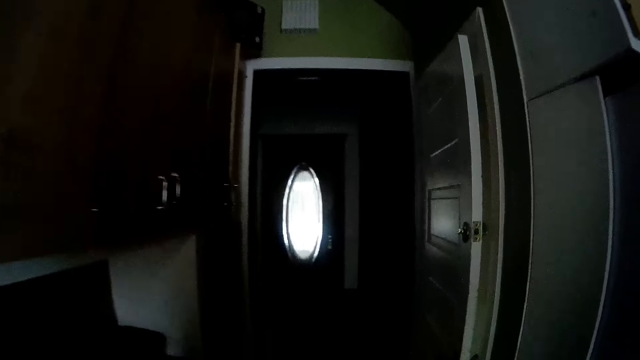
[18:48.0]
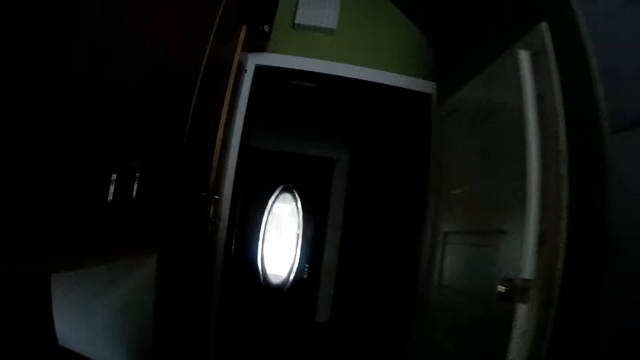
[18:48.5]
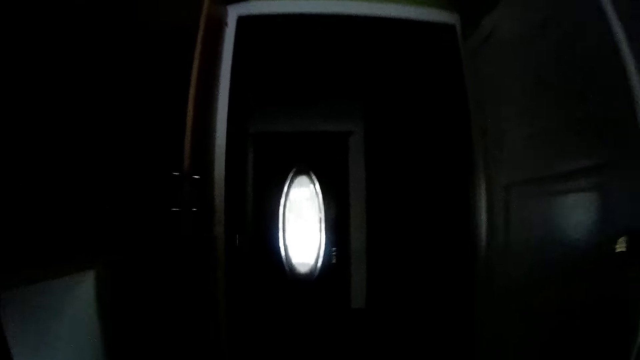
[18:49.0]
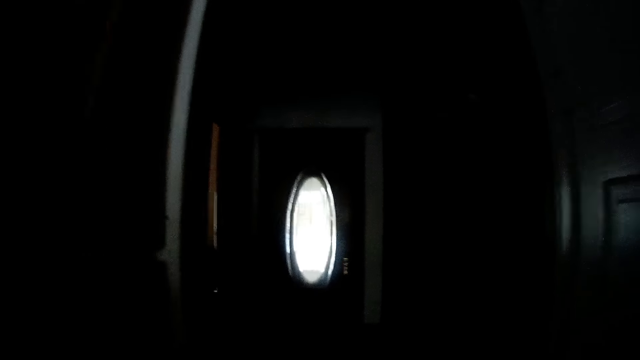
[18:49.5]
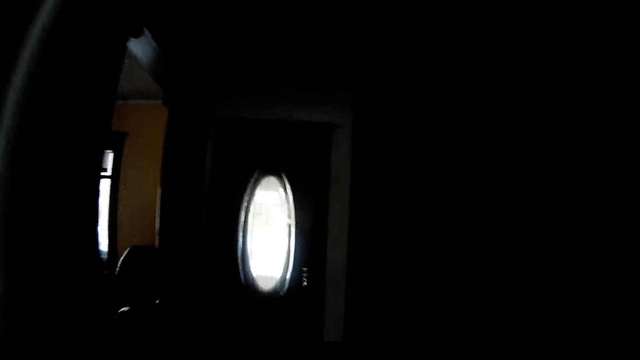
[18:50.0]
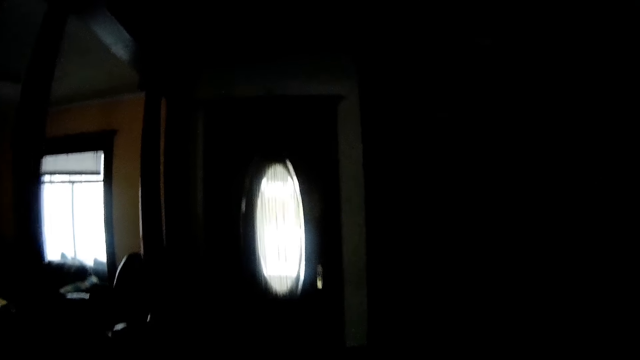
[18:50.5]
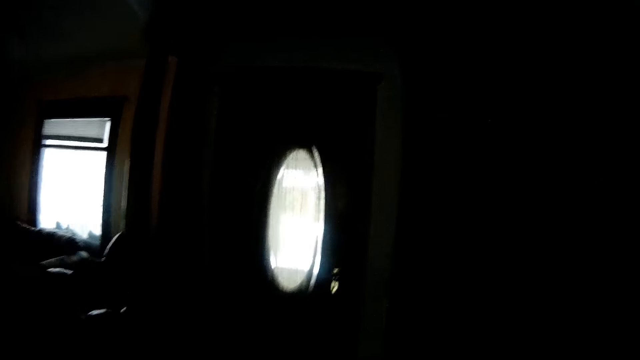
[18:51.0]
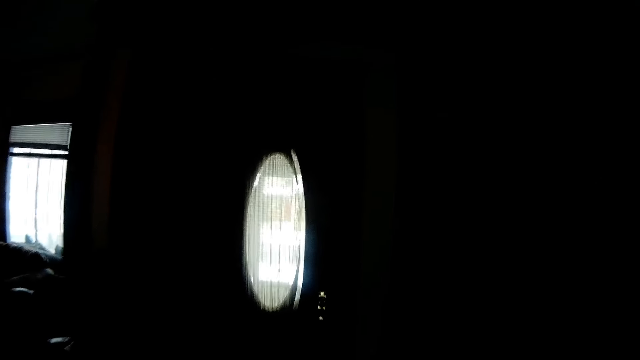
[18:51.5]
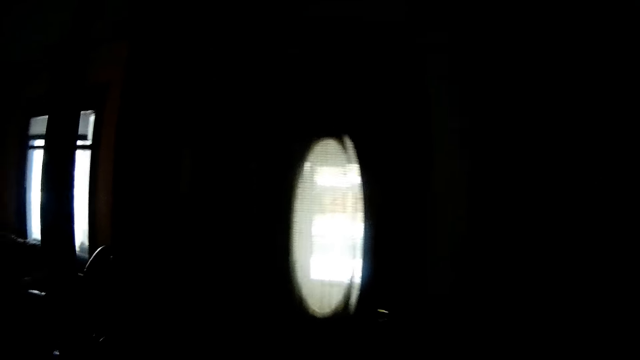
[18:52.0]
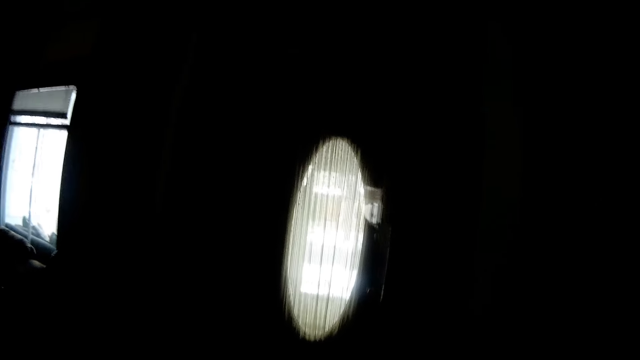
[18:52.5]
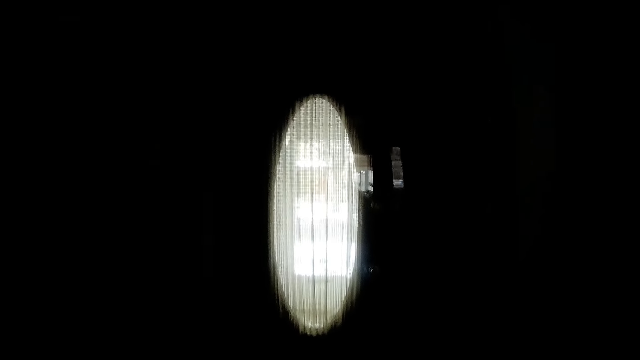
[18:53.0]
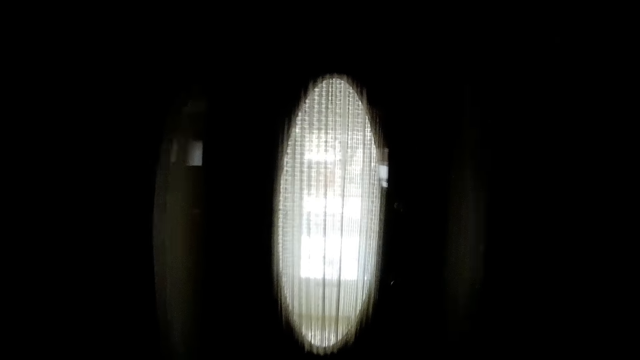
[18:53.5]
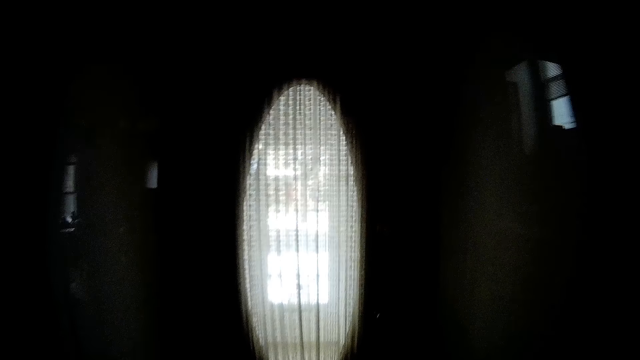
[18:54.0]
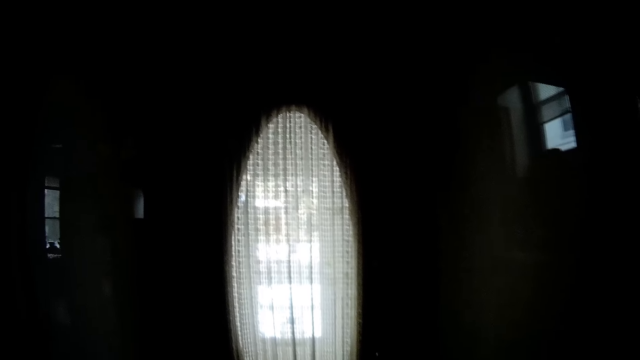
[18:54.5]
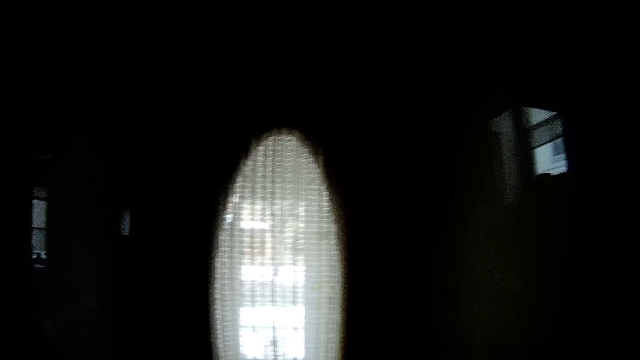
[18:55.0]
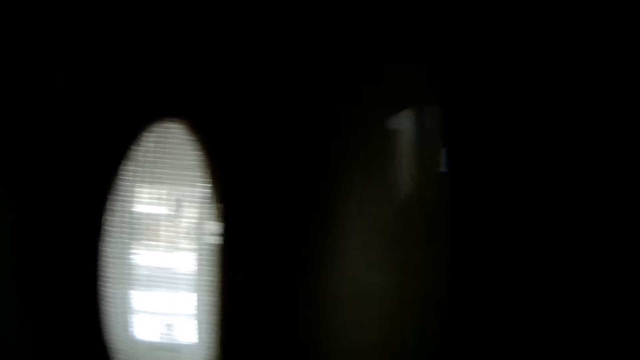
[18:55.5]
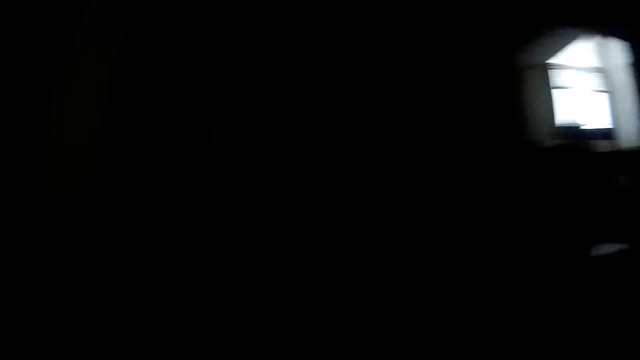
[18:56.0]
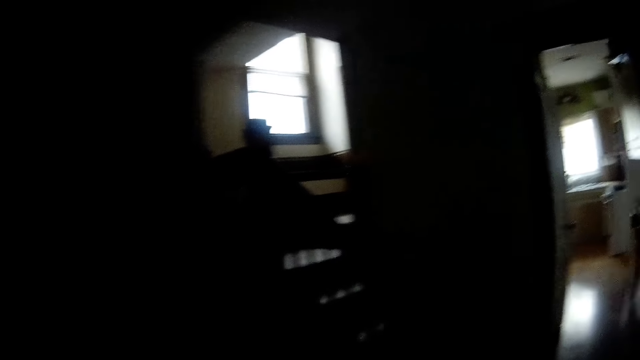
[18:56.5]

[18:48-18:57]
The camera wearer walks through another door.

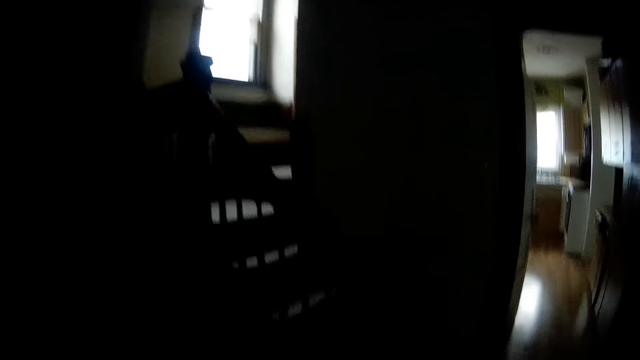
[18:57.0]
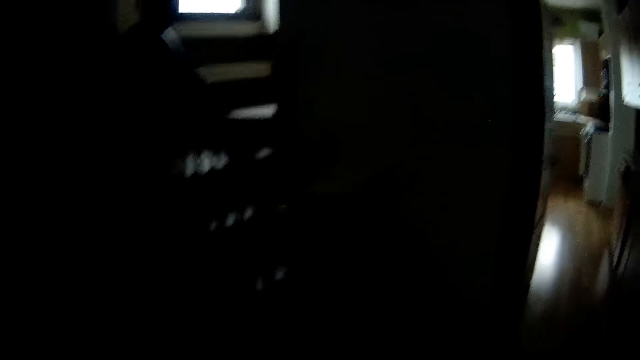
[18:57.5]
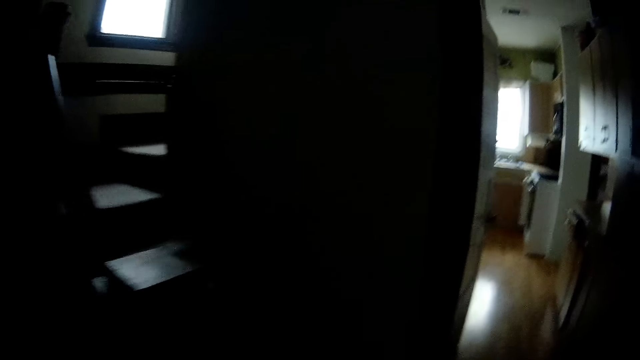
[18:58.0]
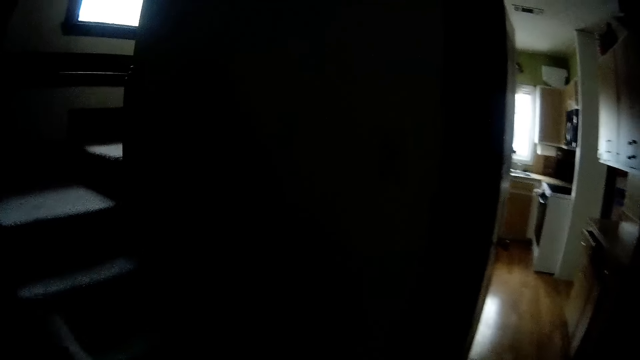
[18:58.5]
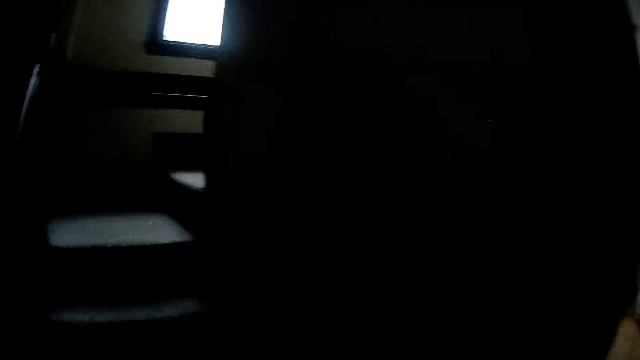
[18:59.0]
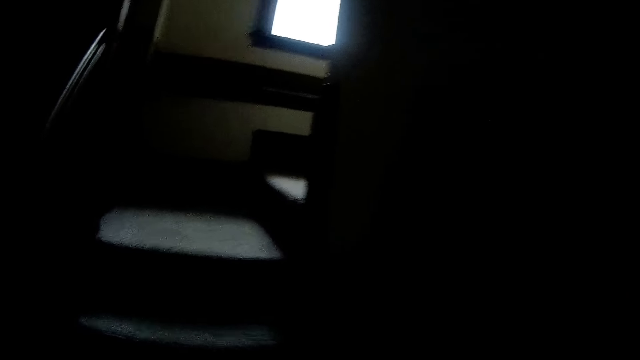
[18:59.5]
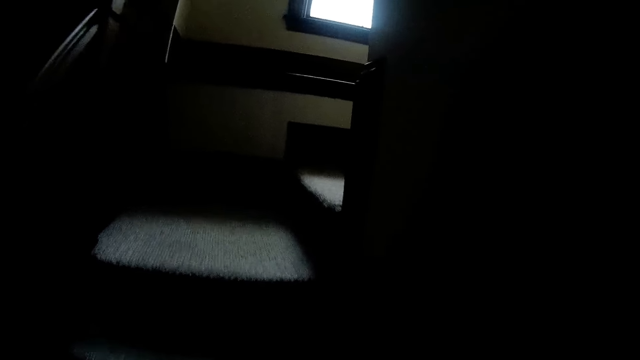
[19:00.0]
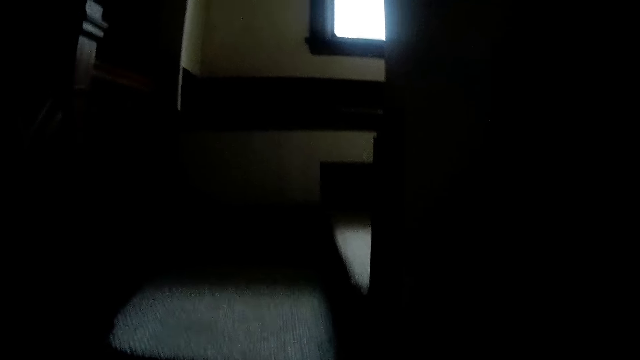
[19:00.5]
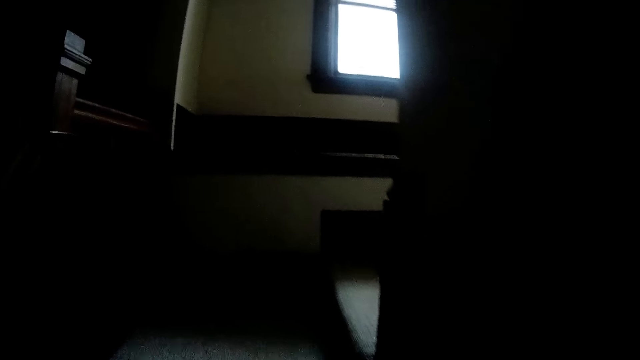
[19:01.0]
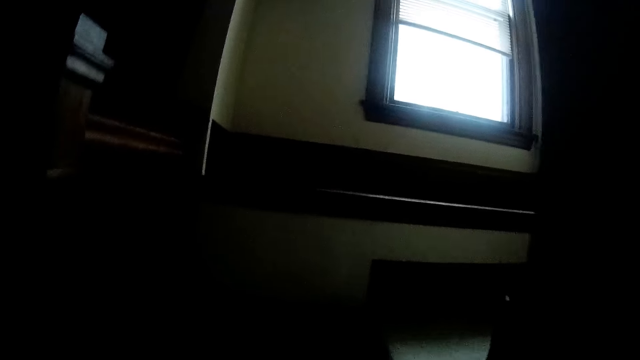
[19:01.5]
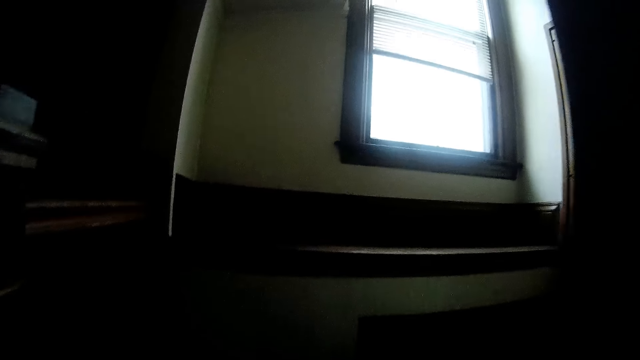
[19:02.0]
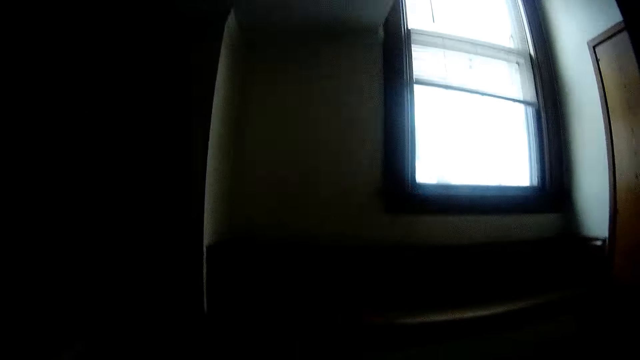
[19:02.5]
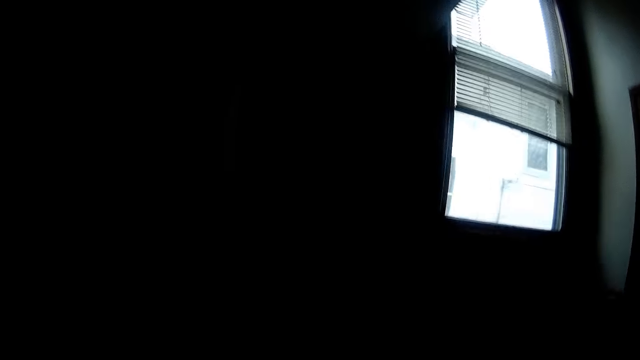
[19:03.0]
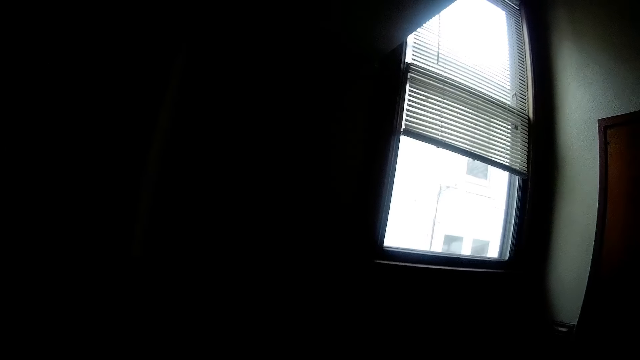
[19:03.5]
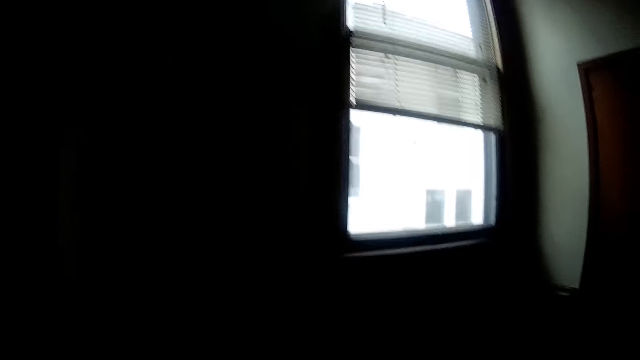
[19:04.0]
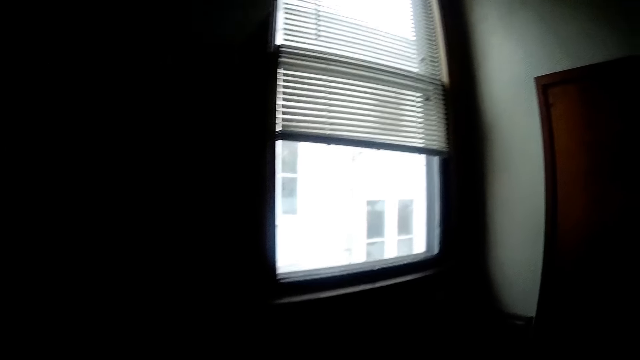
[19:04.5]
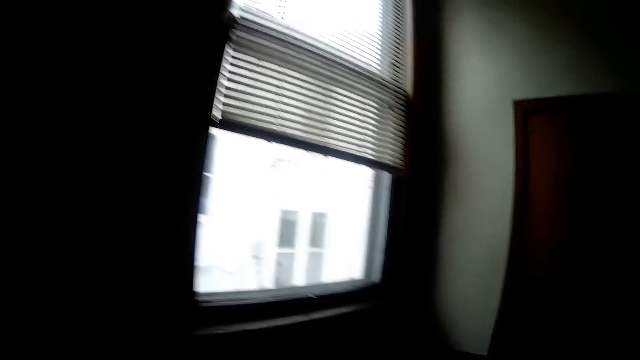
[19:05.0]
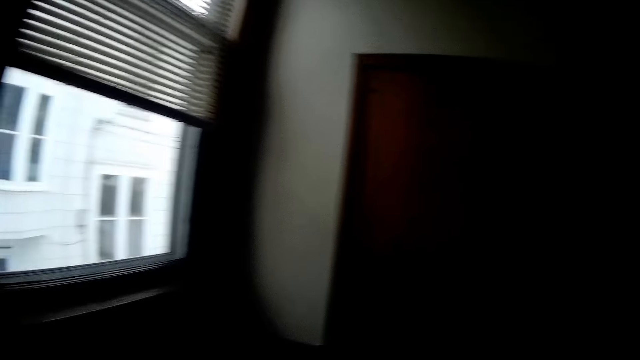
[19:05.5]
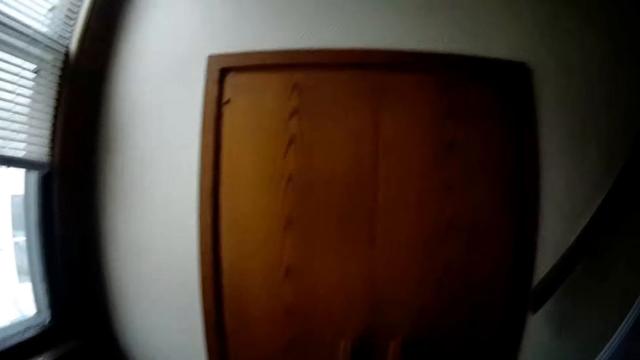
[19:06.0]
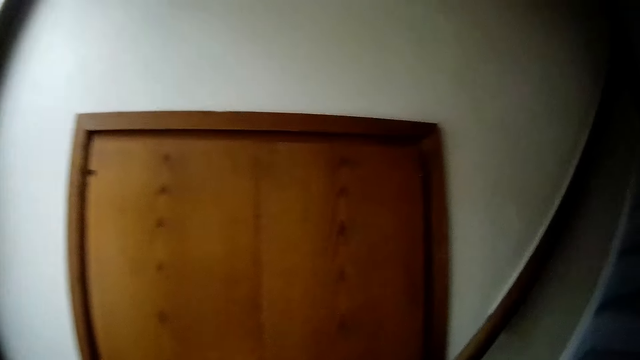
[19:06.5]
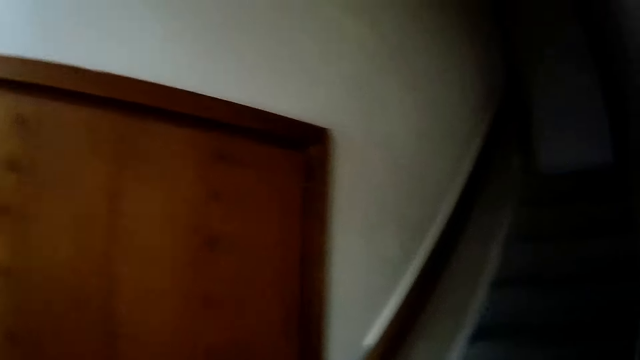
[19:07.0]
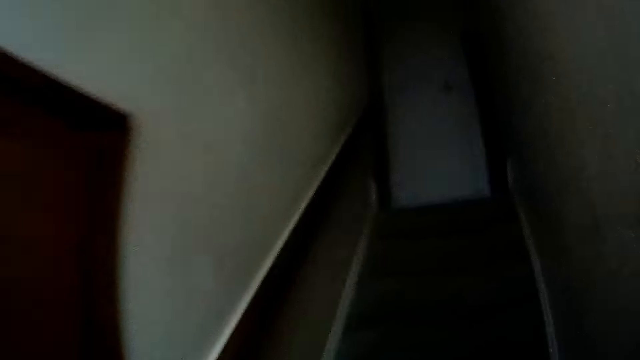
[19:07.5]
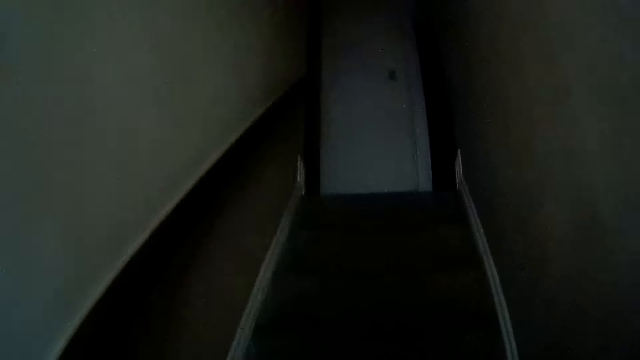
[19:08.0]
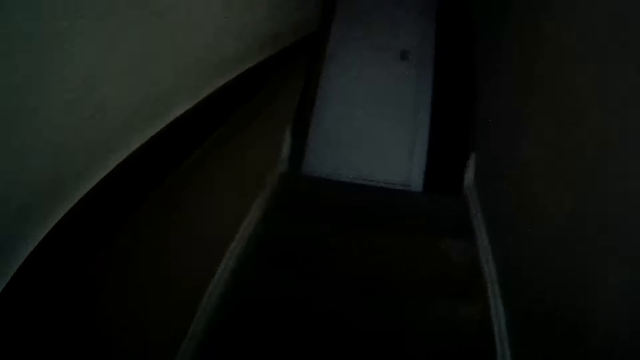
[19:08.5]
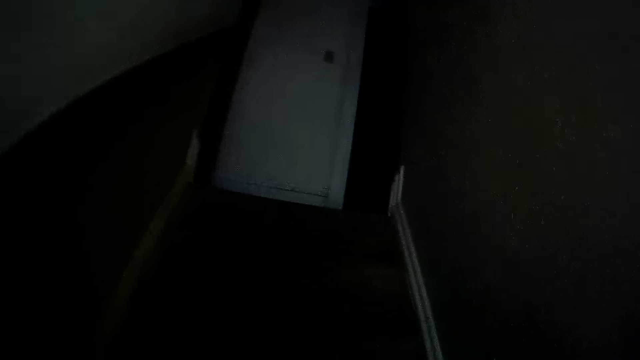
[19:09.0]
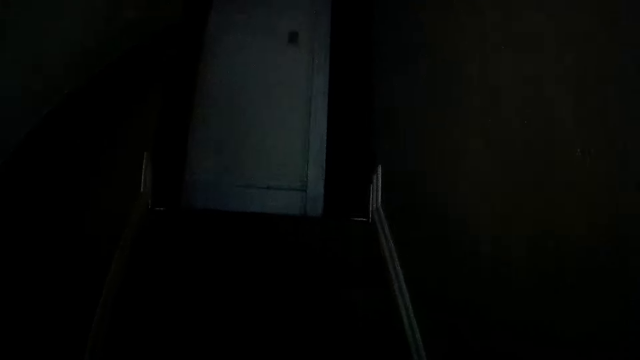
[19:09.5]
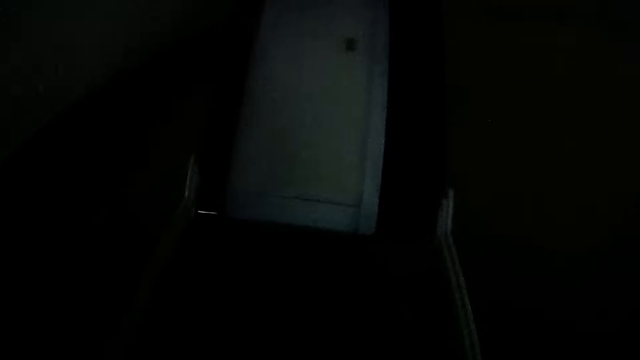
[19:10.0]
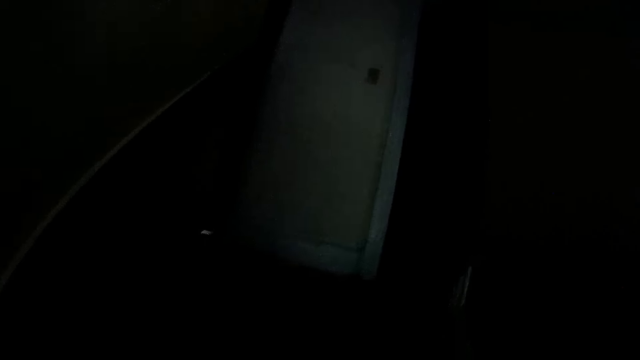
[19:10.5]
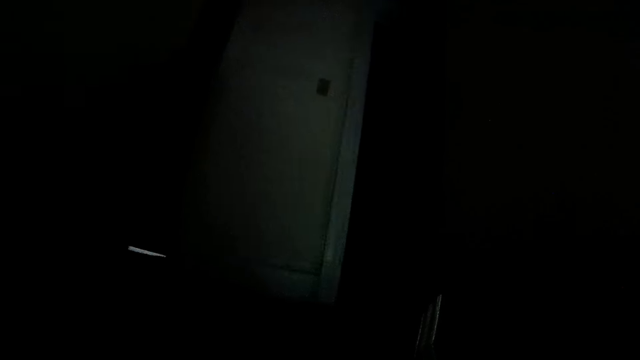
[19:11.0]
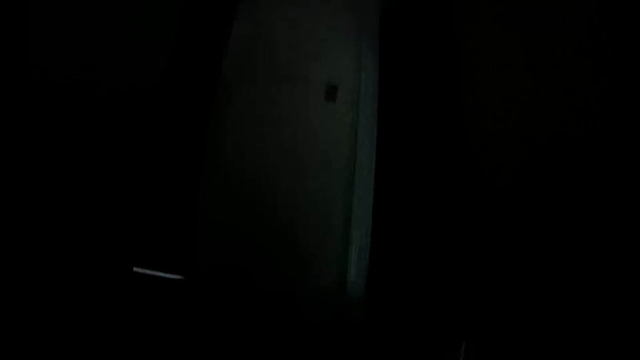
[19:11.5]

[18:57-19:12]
The camera wearer walks up the stairs.
